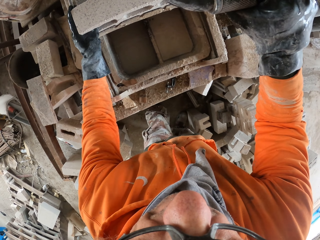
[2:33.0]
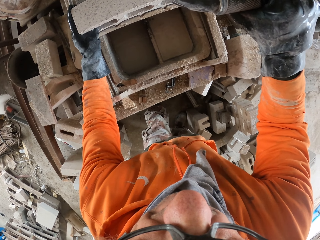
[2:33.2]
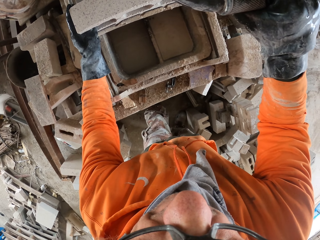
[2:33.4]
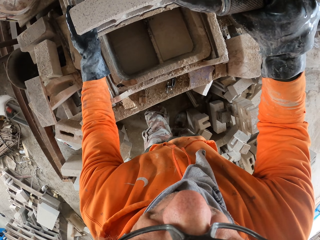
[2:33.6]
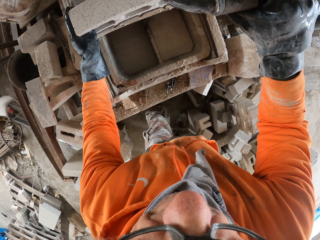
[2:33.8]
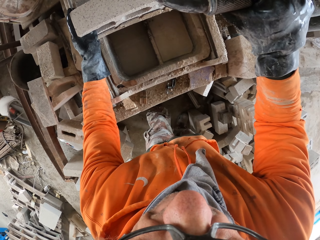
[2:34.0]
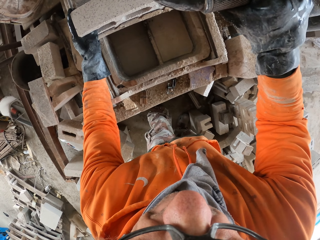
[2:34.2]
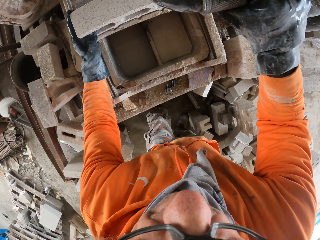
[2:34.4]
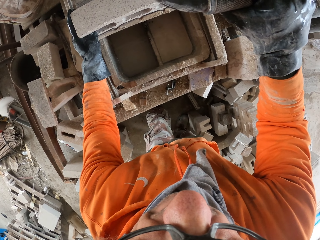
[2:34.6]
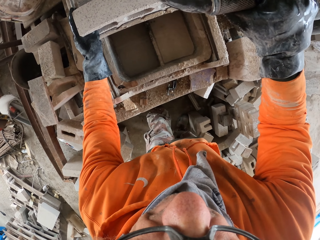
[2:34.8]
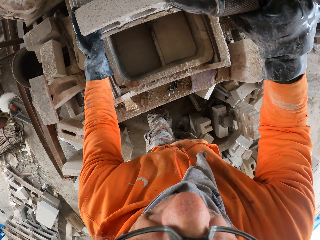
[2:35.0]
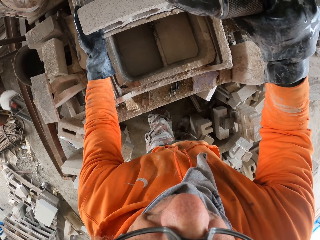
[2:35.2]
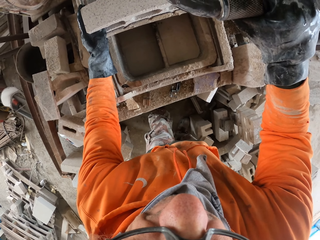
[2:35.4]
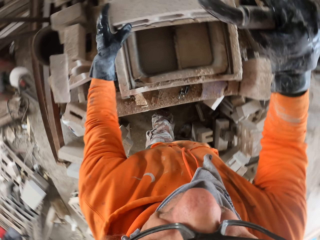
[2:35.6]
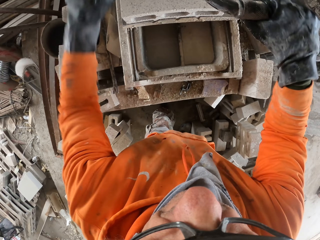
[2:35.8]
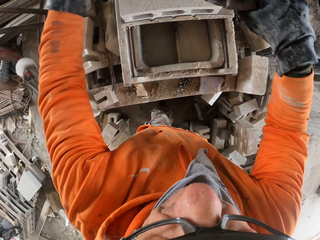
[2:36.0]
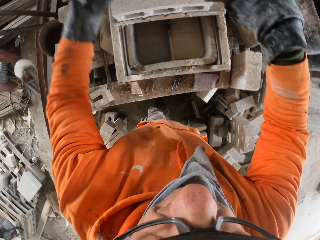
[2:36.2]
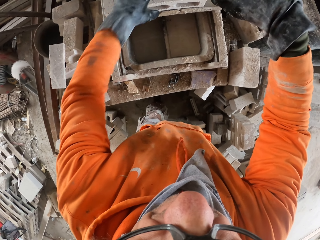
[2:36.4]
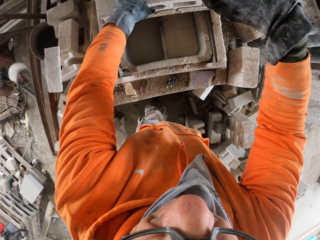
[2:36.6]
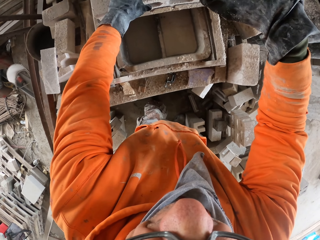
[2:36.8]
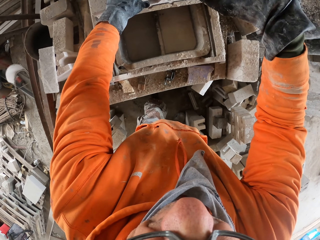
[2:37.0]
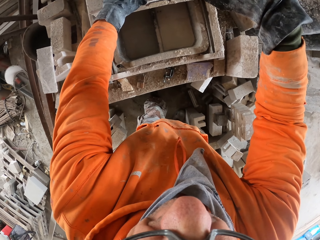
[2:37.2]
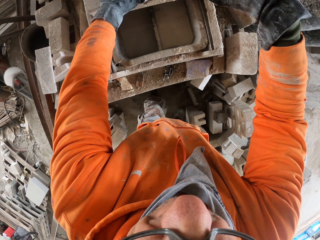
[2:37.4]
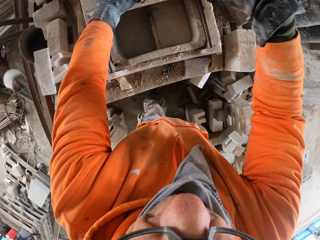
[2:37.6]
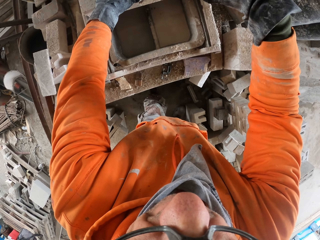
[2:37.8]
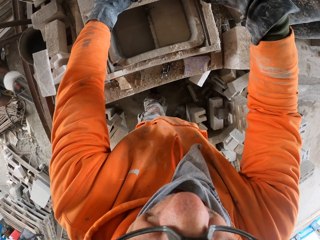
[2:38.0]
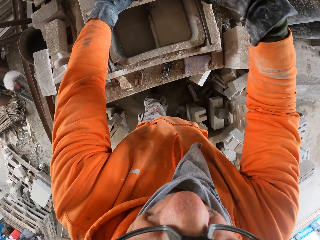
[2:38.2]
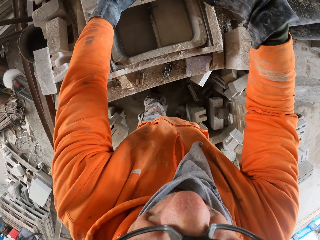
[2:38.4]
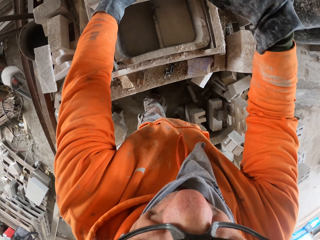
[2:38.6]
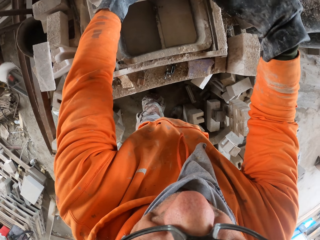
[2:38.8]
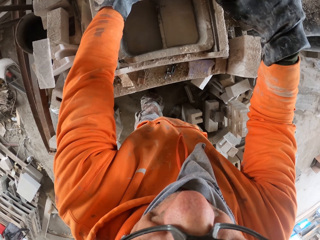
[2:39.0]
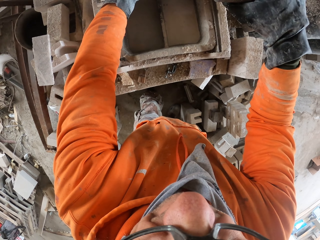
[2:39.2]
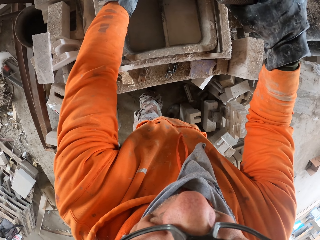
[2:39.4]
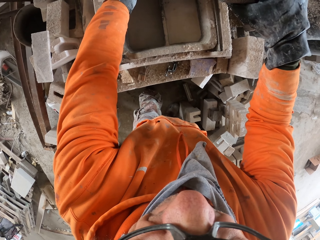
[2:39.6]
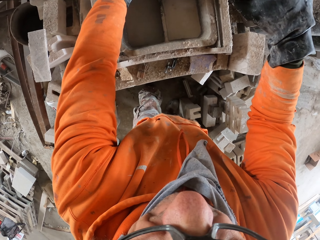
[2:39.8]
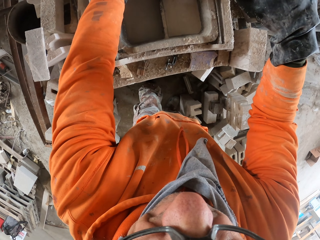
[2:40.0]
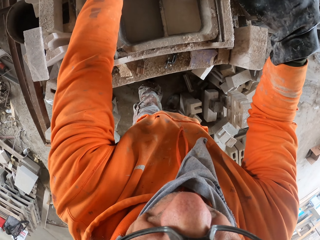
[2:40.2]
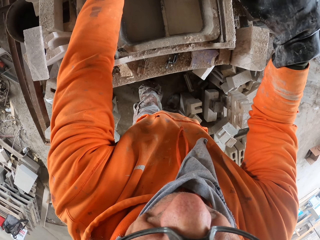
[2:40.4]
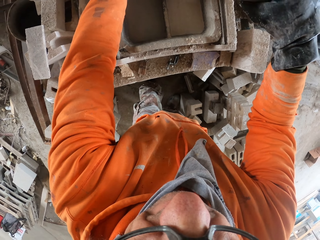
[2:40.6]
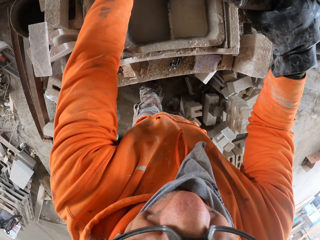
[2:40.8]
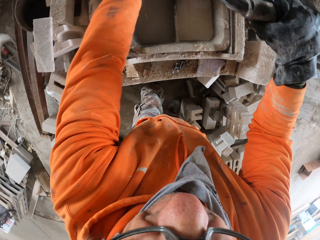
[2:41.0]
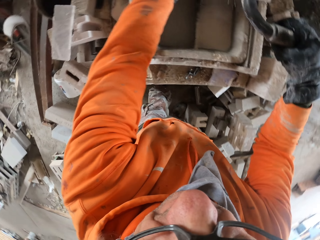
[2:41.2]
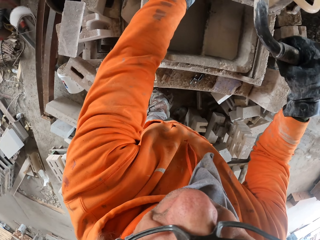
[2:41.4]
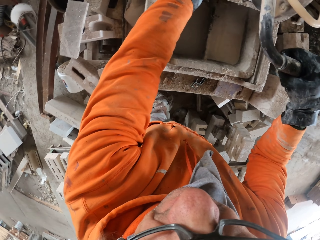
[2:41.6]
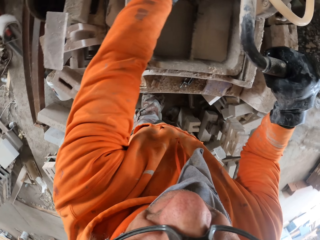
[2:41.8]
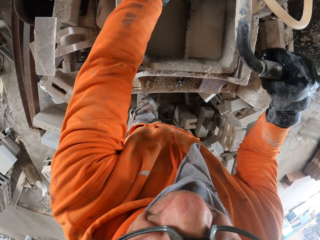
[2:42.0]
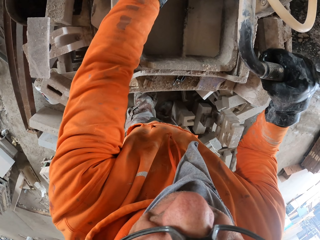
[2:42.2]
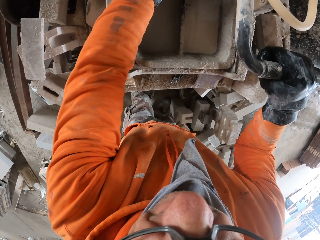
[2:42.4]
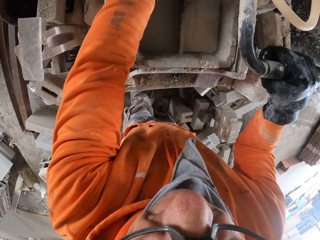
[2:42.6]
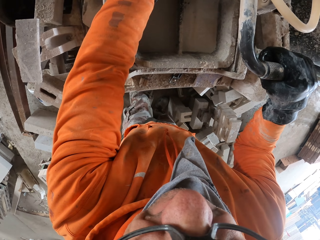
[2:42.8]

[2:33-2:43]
The camera wearer adjusts a block on a machine. They cut the block with the machine. They adjust the block on the machine. They cut the block with the machine.

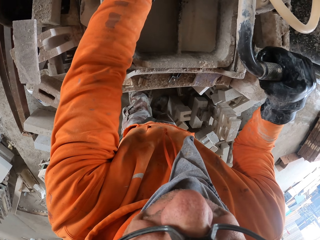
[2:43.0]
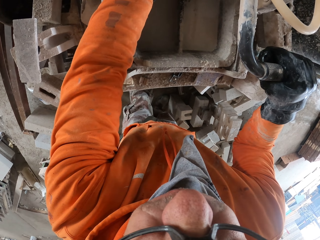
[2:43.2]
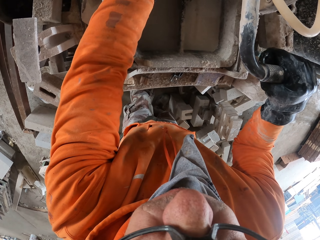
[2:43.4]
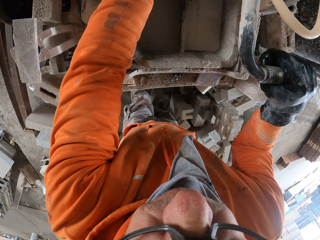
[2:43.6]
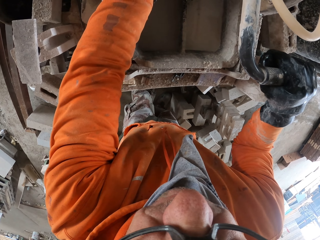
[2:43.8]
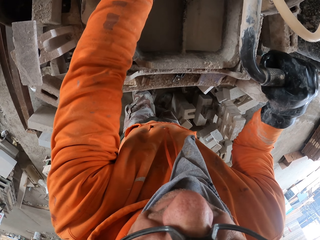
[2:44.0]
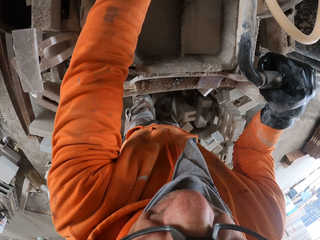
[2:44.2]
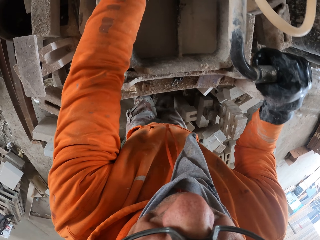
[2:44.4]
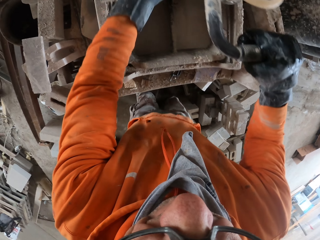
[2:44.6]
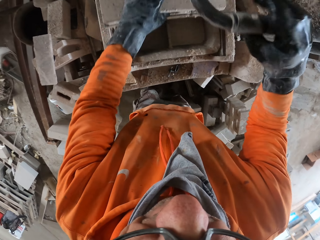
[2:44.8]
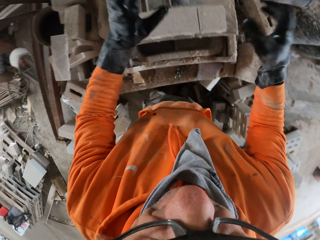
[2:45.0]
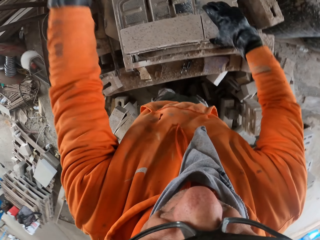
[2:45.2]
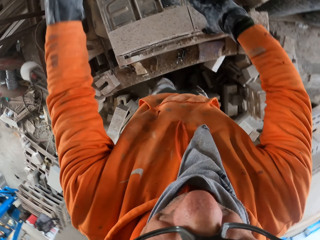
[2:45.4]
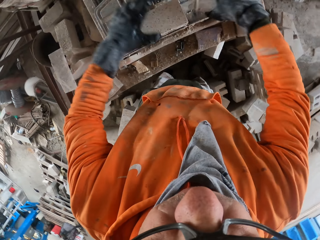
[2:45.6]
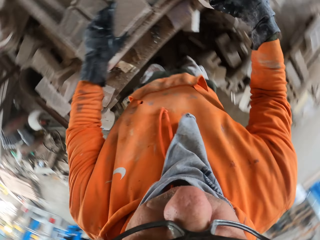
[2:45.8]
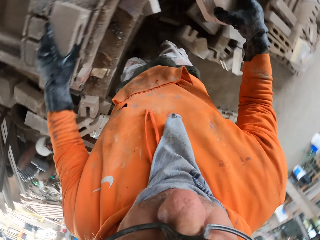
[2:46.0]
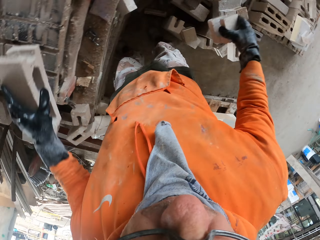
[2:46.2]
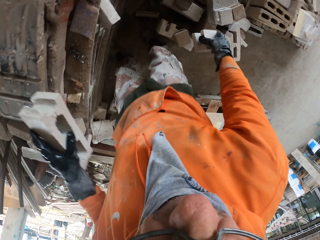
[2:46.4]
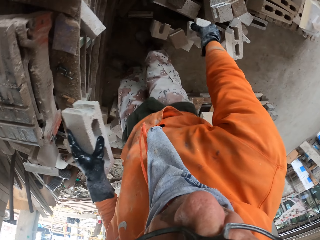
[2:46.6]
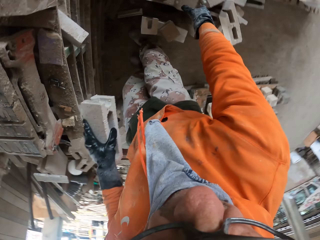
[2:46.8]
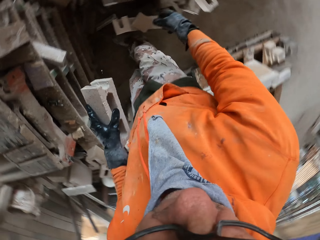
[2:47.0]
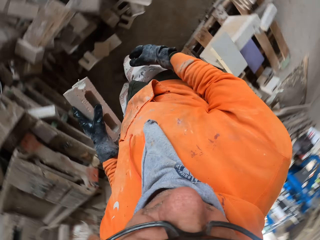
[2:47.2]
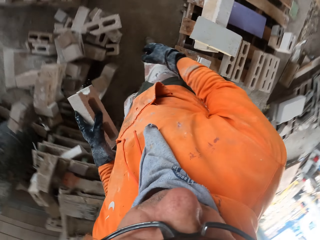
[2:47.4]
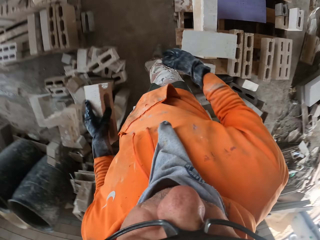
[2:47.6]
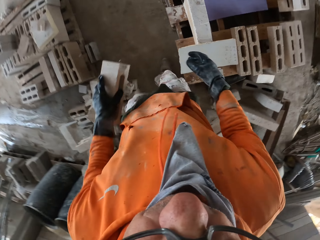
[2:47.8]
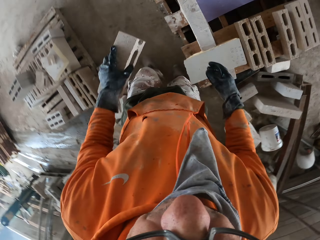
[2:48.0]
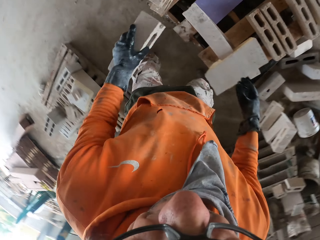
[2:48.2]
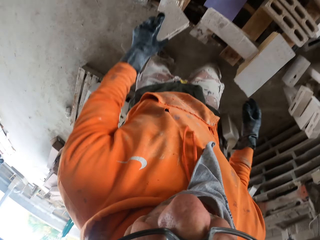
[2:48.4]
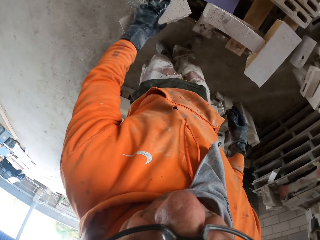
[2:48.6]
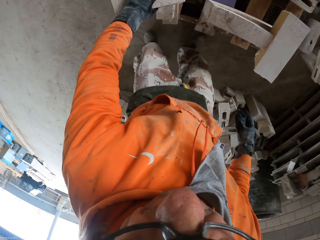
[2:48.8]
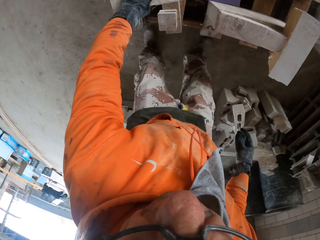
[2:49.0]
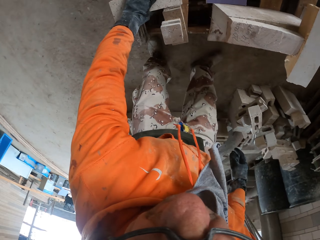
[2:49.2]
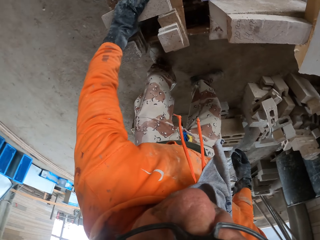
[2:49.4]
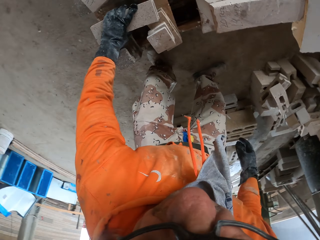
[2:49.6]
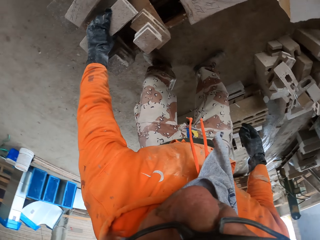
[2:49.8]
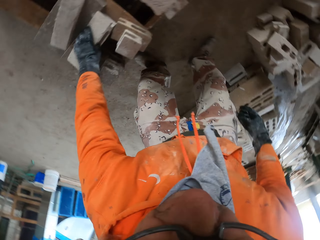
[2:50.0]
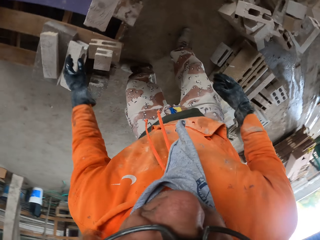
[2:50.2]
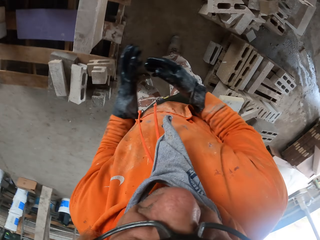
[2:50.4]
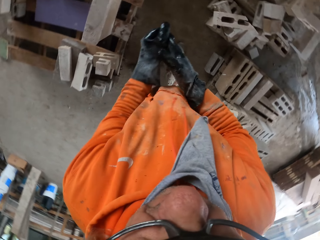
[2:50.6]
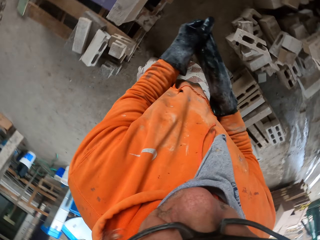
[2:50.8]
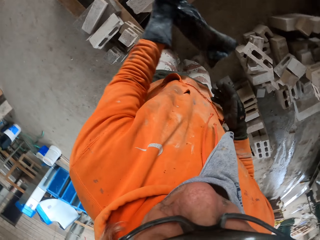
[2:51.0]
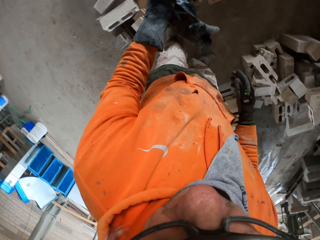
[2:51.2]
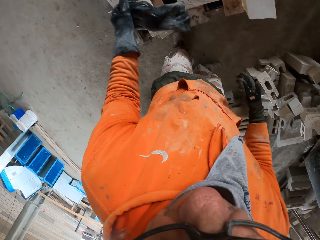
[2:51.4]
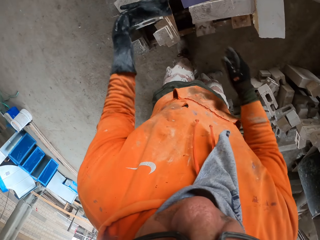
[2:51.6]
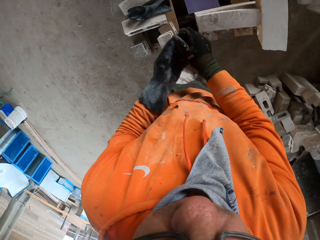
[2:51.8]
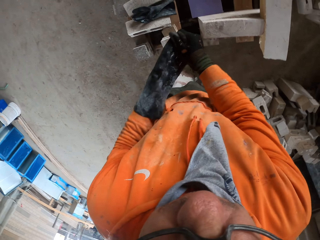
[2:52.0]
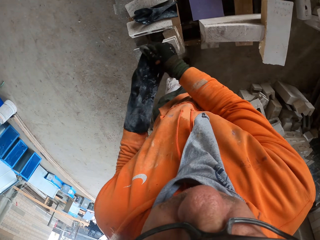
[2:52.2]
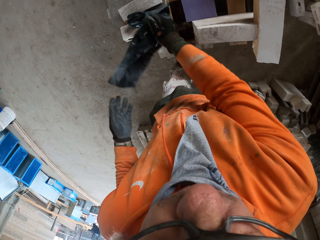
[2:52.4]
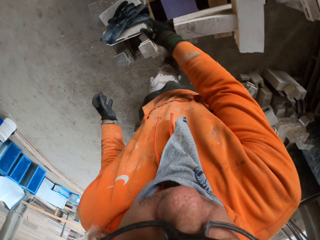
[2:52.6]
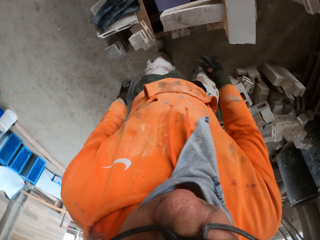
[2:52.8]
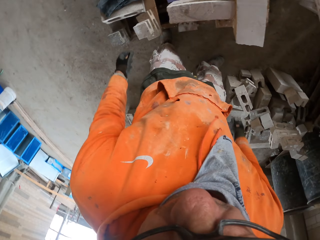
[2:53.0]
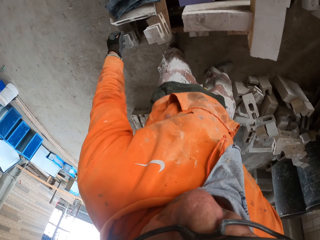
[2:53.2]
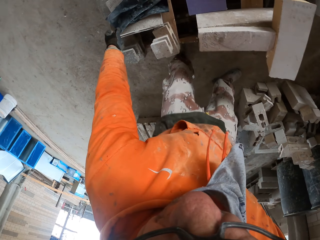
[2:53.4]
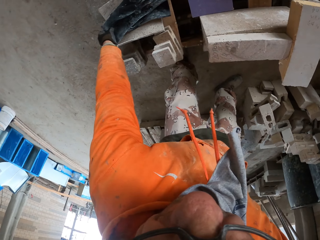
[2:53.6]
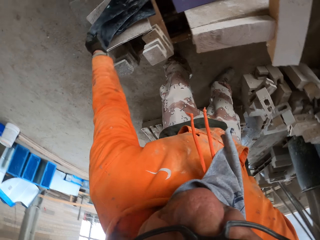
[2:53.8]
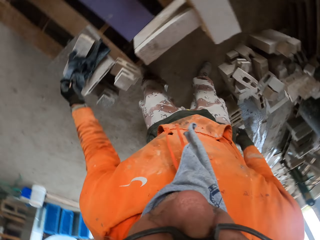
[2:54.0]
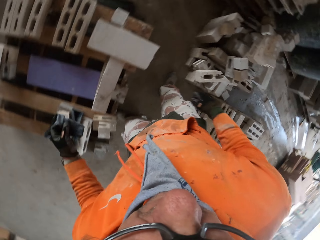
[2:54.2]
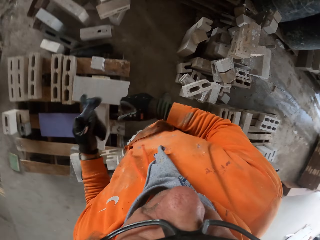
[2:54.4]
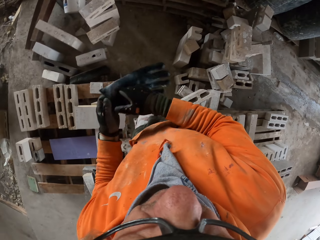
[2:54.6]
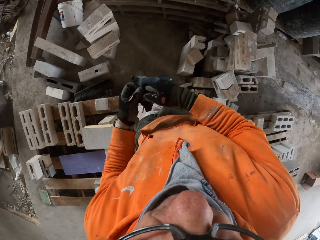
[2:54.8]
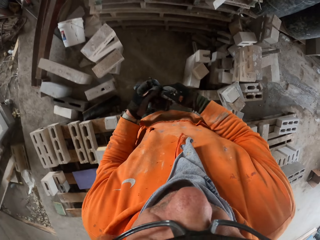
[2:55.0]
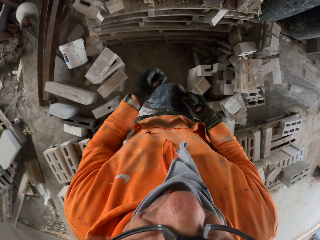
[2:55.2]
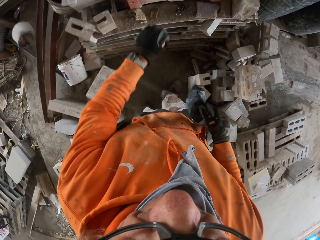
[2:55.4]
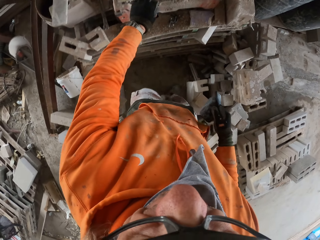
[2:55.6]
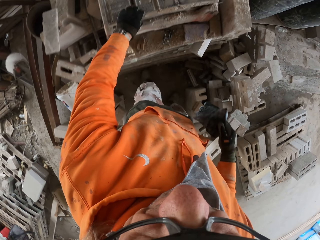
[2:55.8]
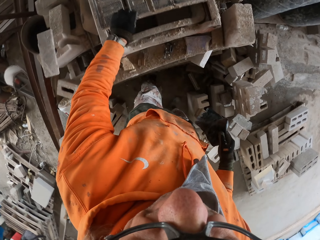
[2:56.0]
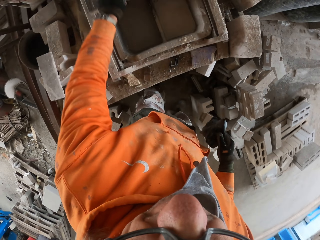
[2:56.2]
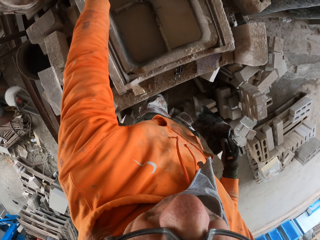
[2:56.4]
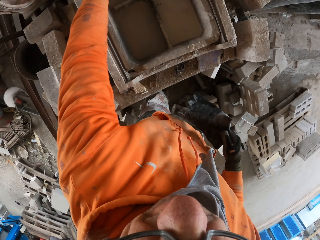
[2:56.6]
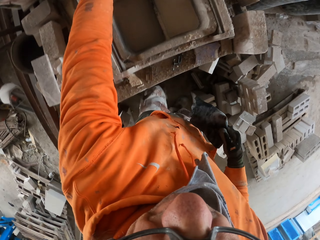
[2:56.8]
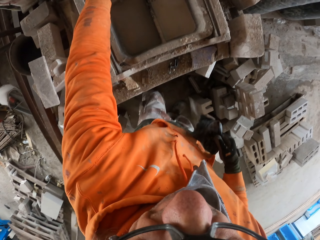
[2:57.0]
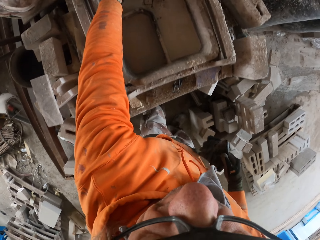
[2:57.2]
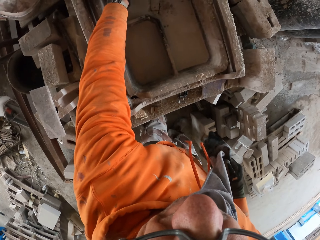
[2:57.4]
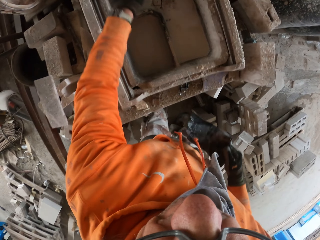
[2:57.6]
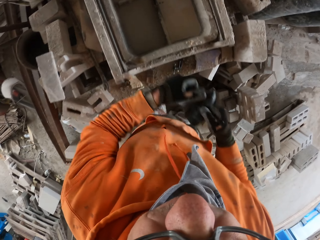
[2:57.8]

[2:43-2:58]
The camera wearer picks up blocks. They place the brick on the floor. They walk around a garage. They place the brick on the floor. They remove the gloves. They put down the gloves. They remove the gloves, put down the gloves, and pick up the gloves. They walk around the garage. They push the machine. They adjust the machine.
